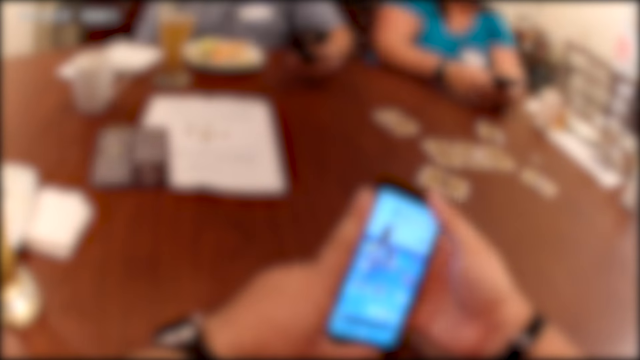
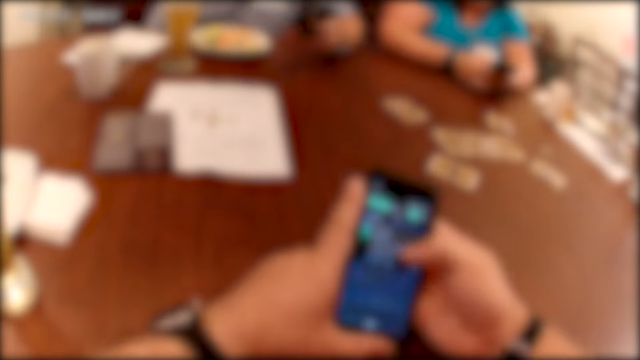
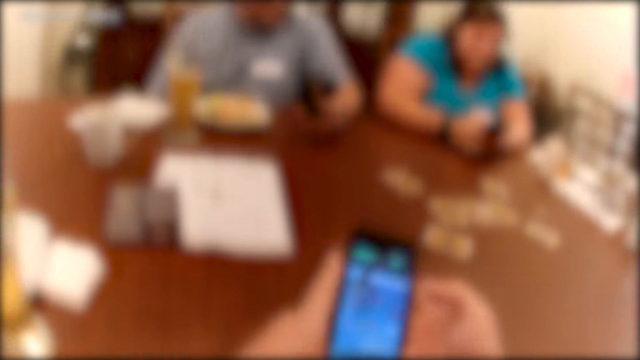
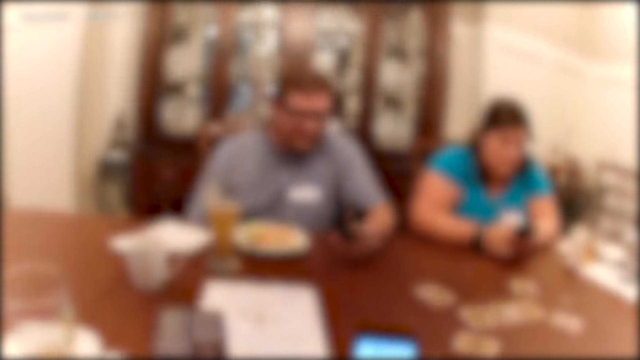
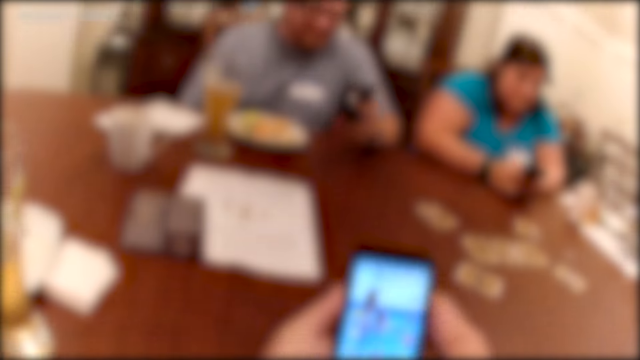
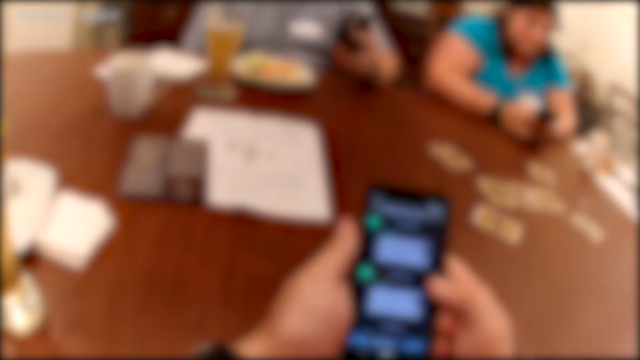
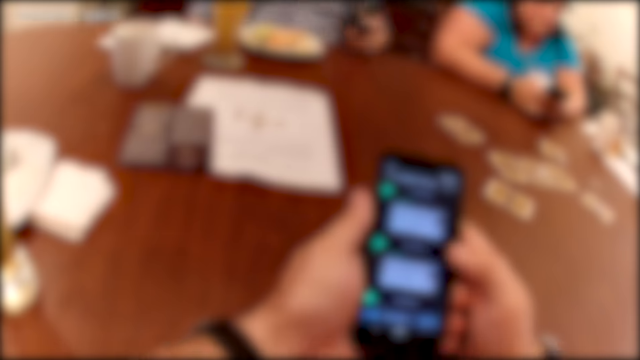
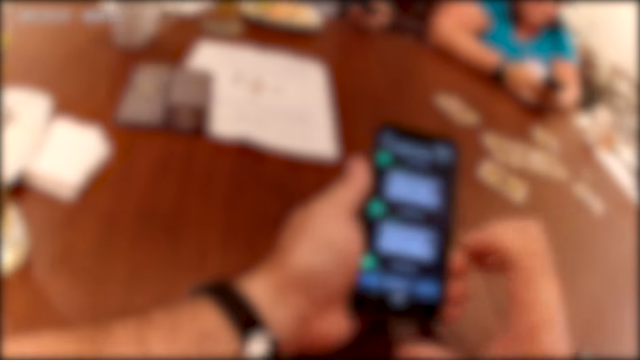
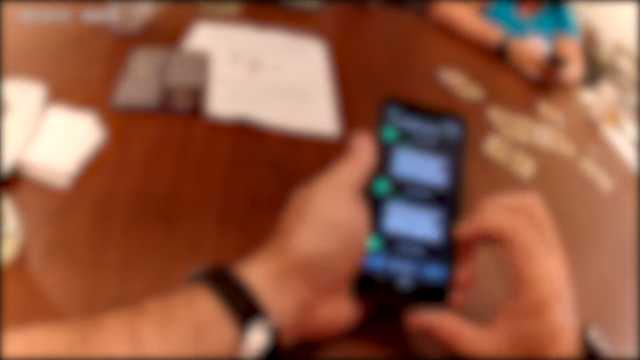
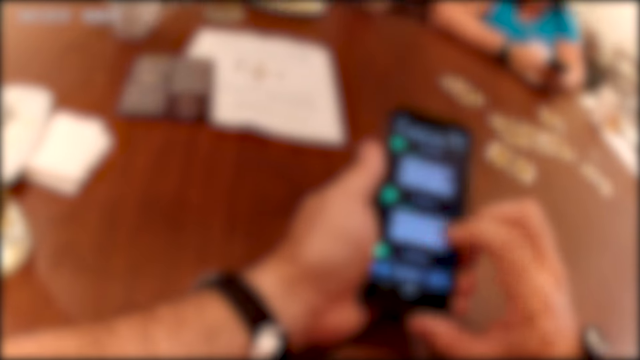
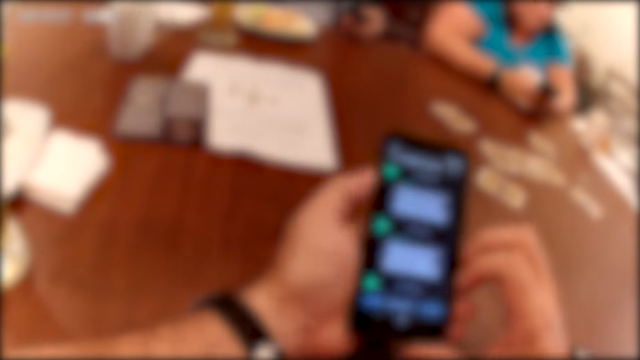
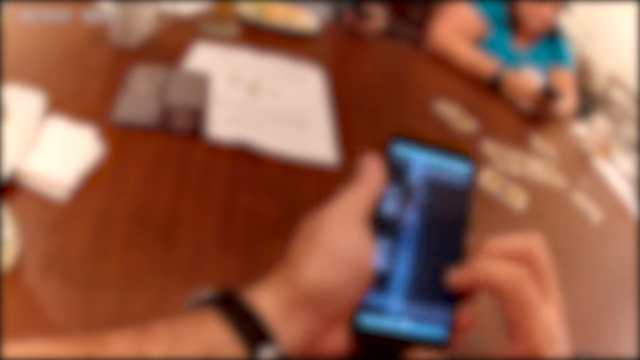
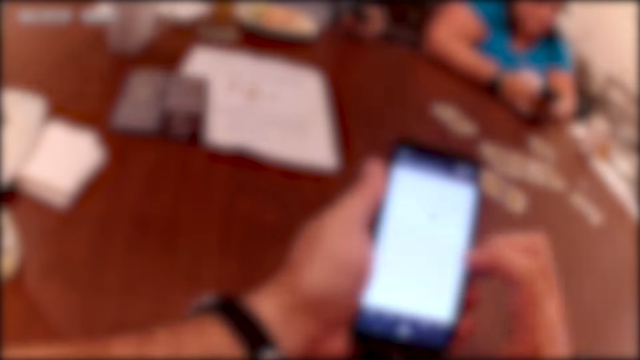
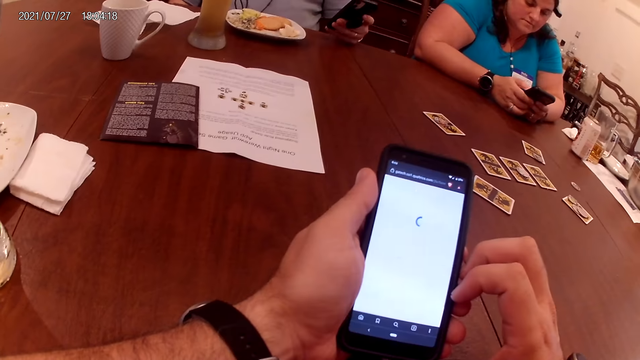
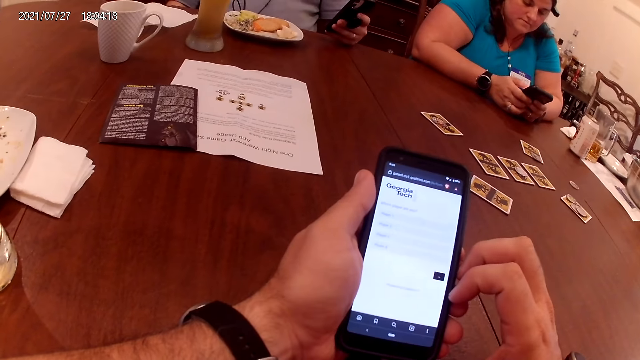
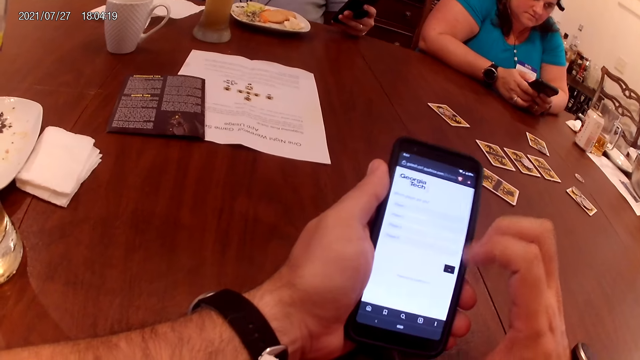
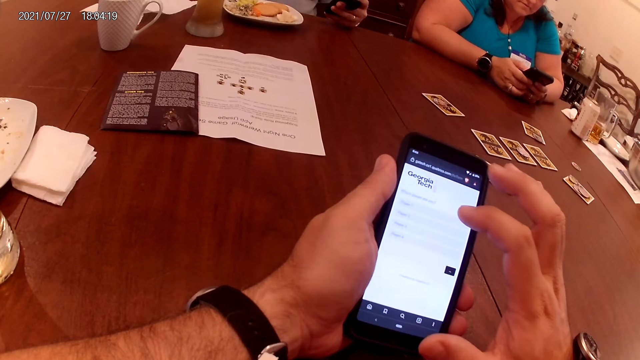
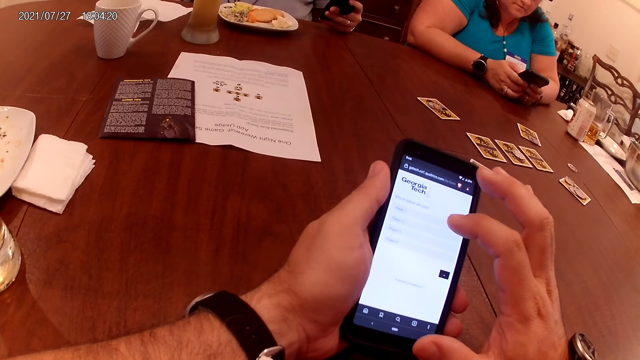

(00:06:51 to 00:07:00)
The camera wearer operates the cellphone with his right hand. The woman and the man operate the cellphone with their hands.

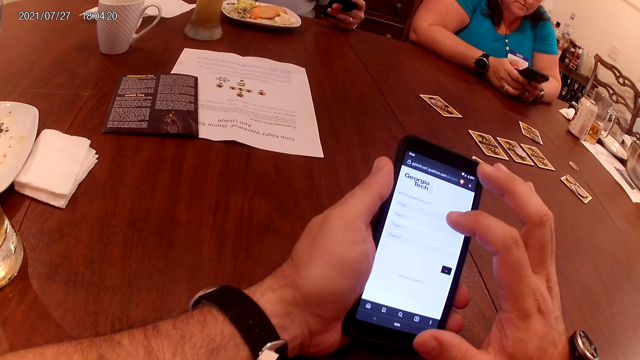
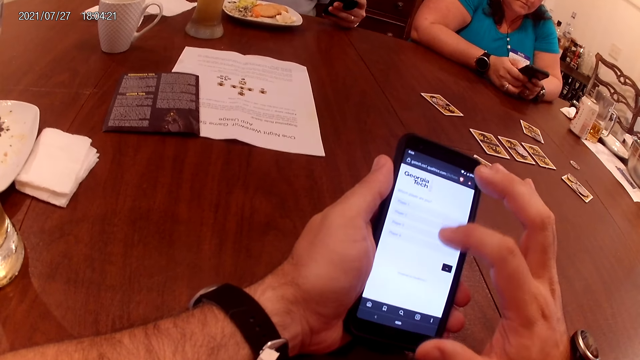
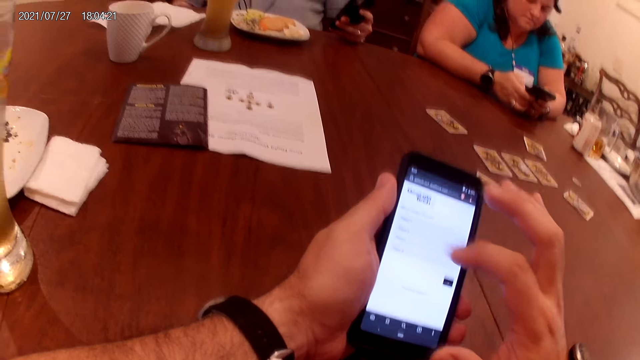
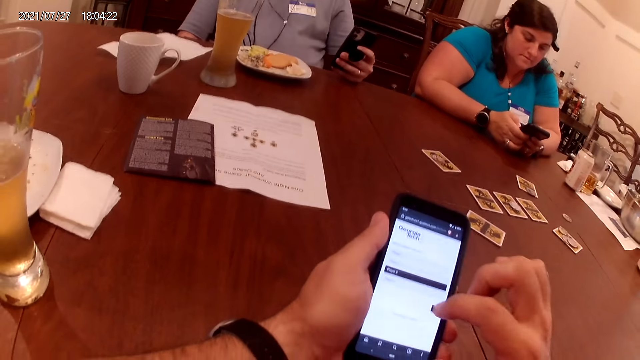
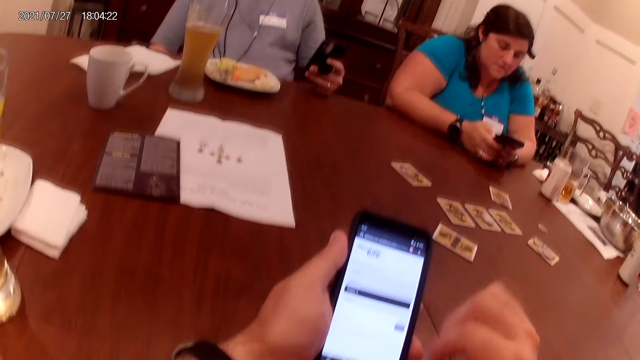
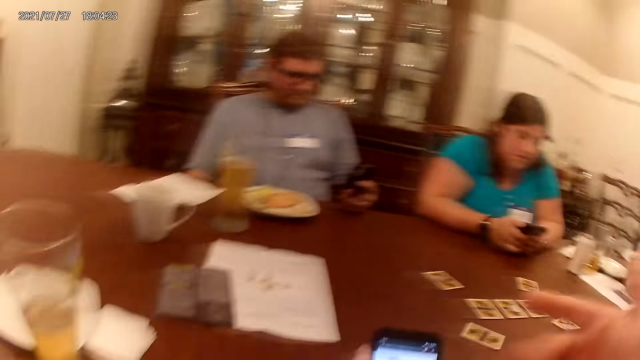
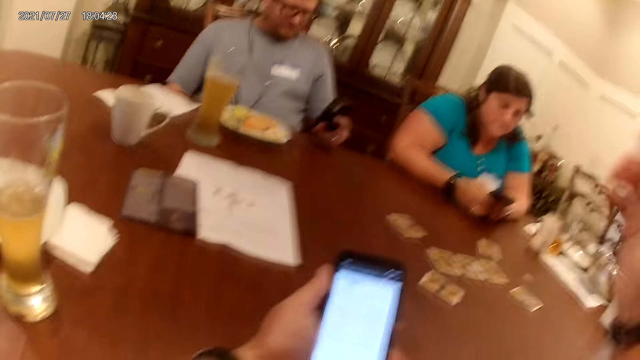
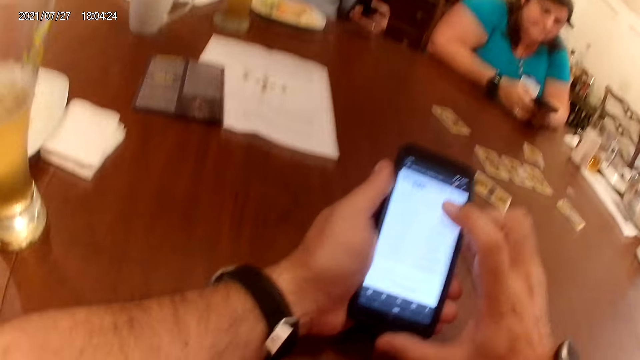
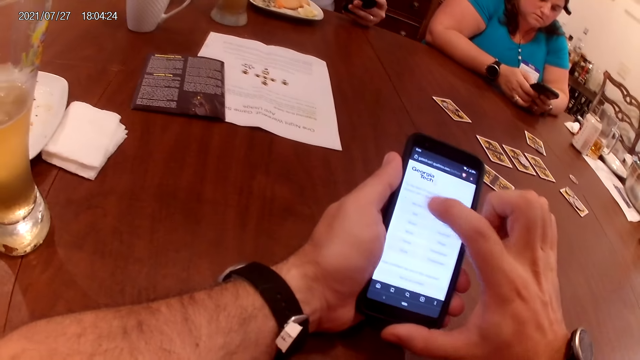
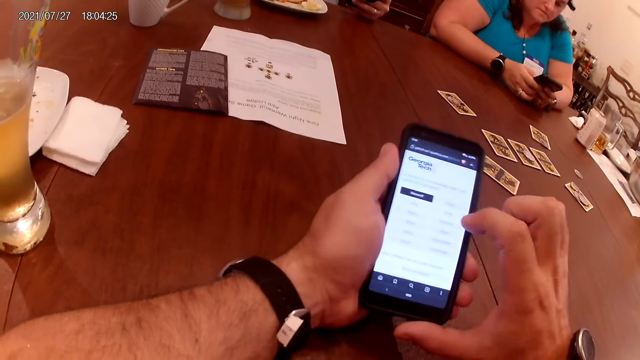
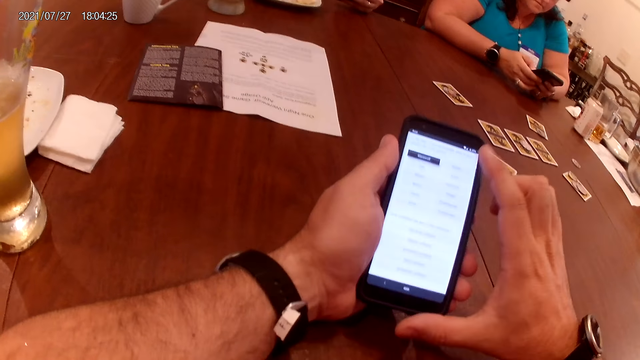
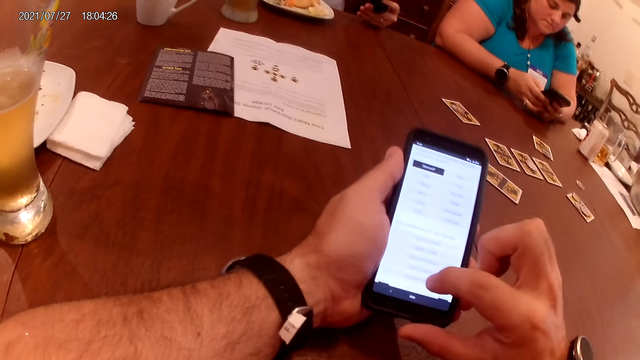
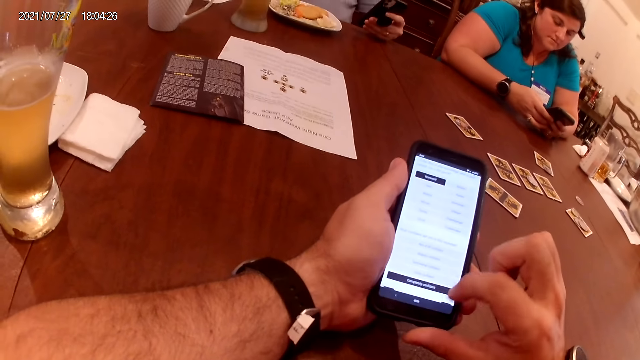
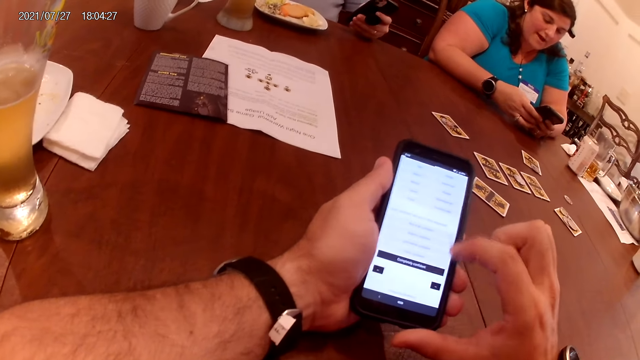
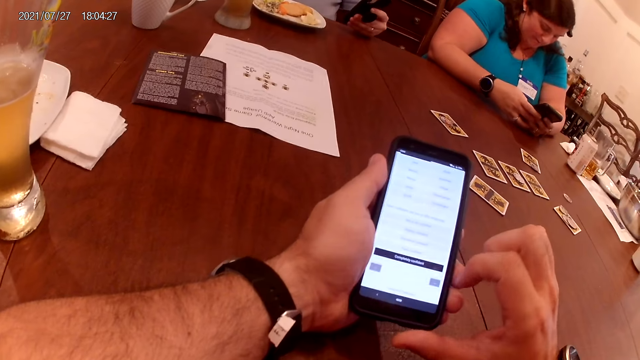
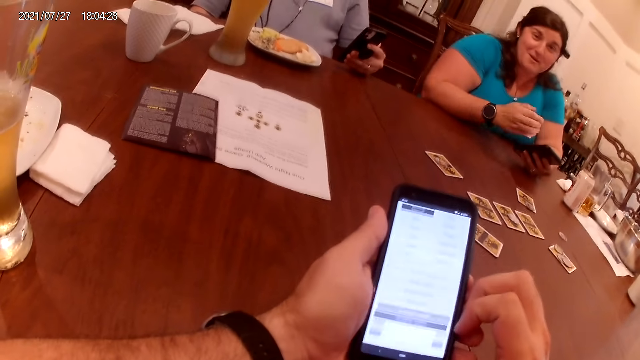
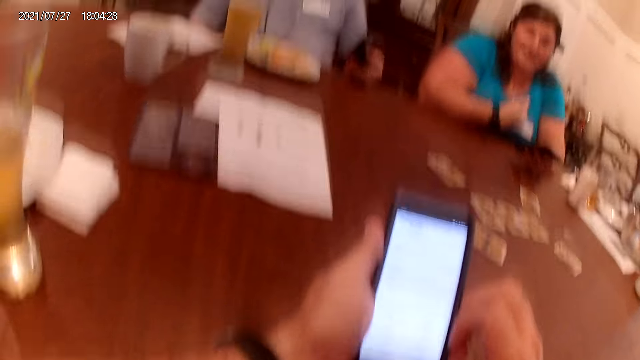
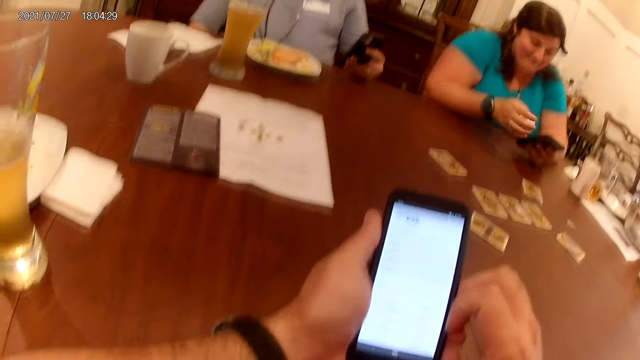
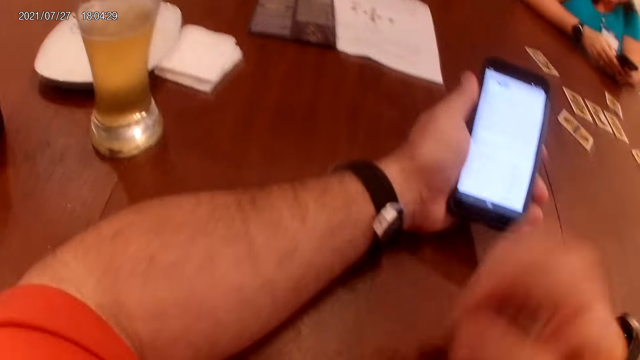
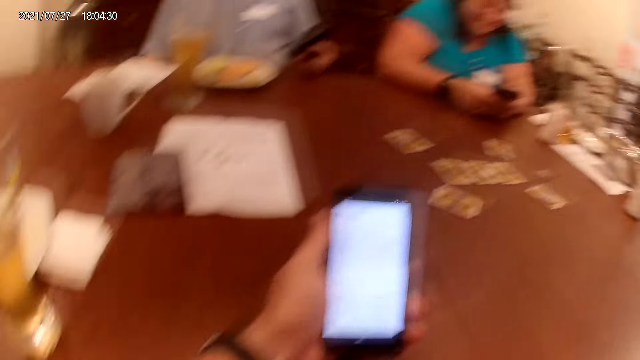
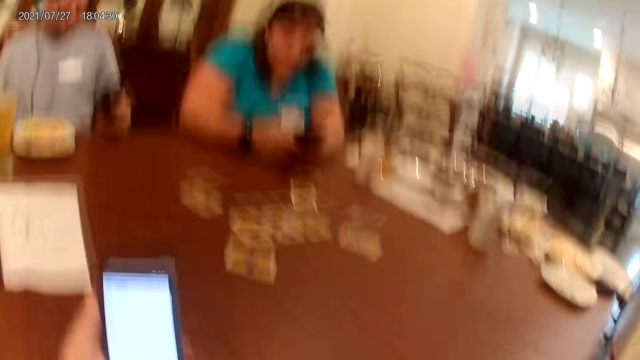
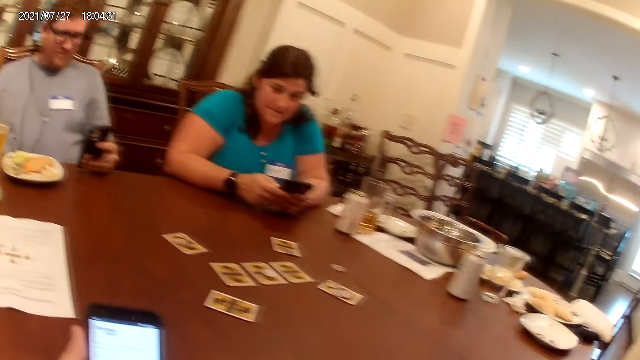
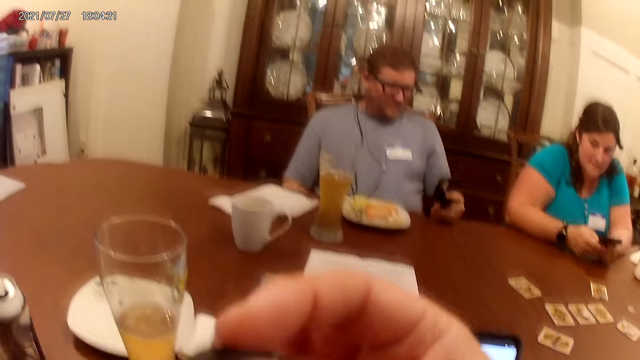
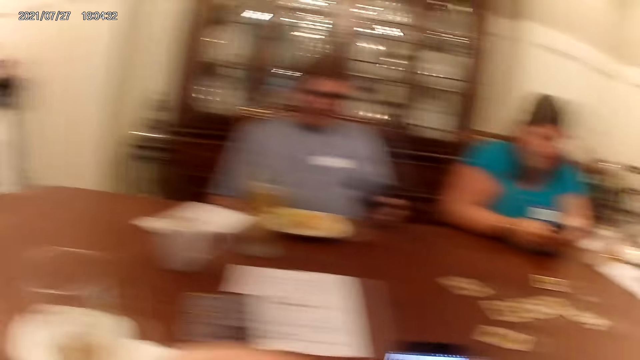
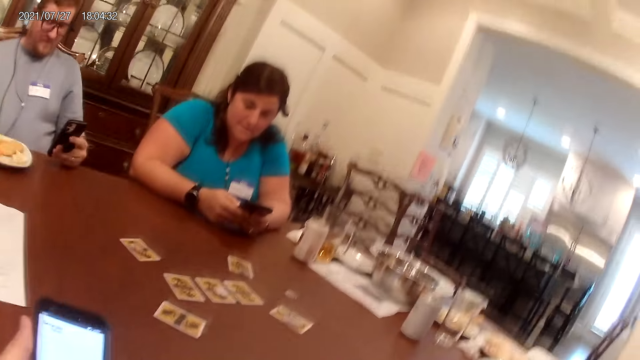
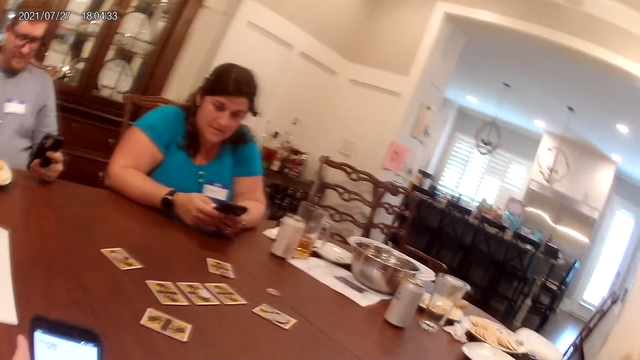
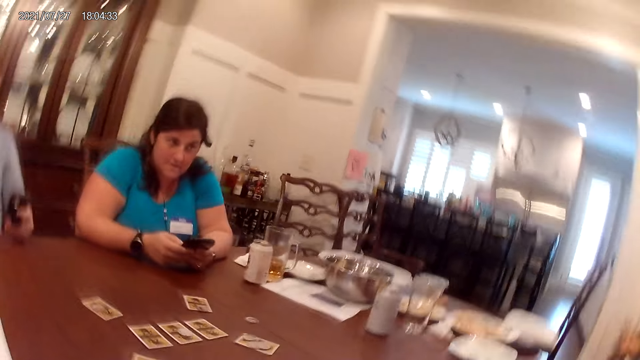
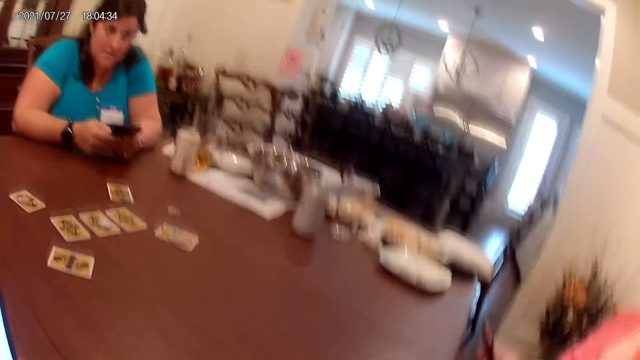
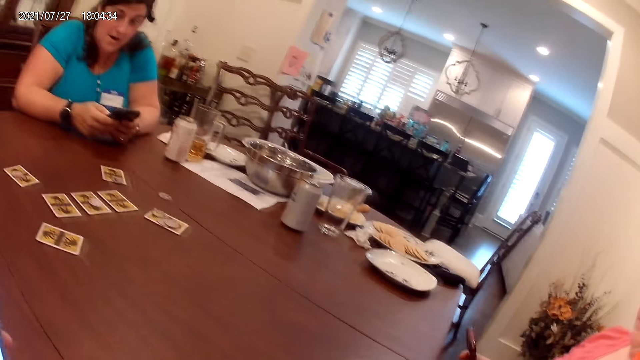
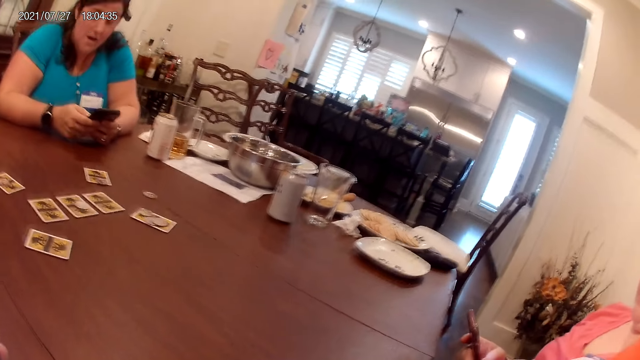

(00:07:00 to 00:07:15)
The camera wearer converses with a woman. They look around. The woman operates a cellphone in her right hand.
